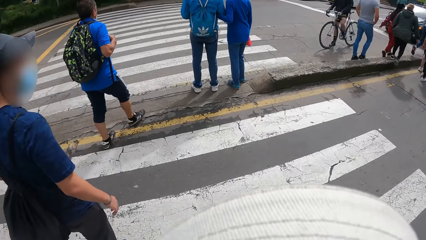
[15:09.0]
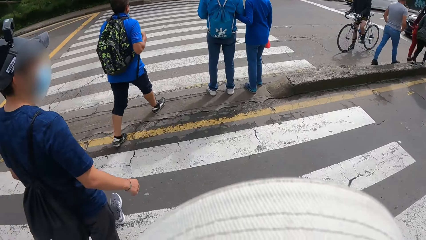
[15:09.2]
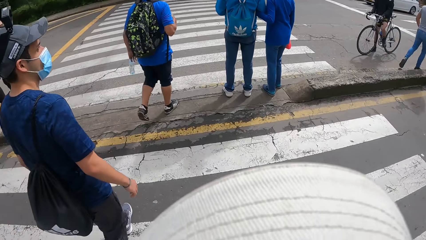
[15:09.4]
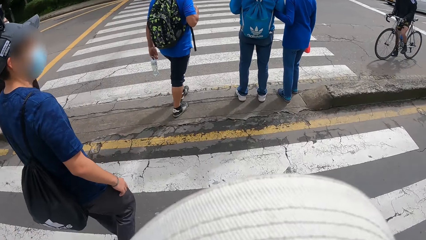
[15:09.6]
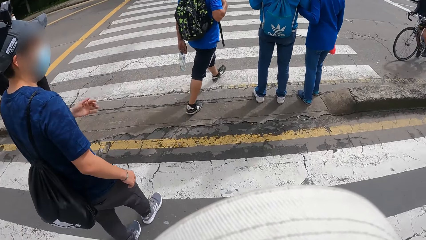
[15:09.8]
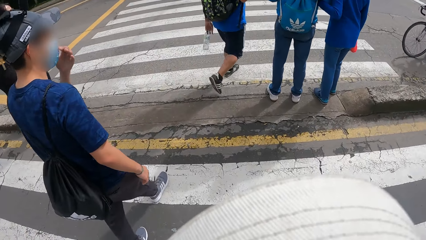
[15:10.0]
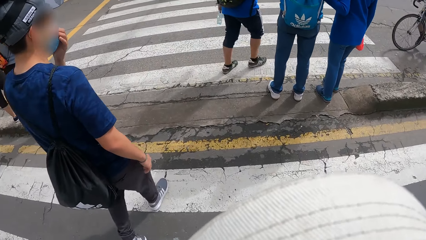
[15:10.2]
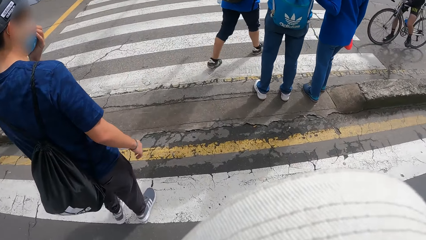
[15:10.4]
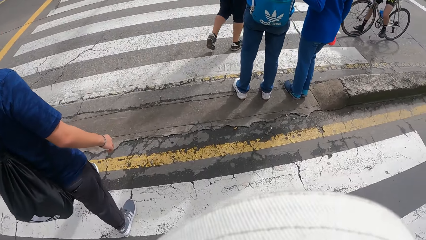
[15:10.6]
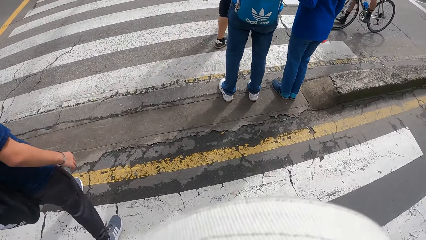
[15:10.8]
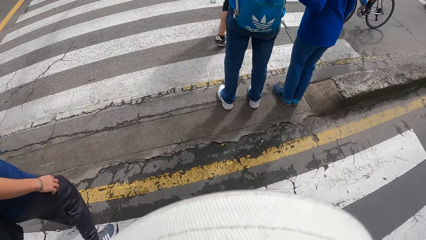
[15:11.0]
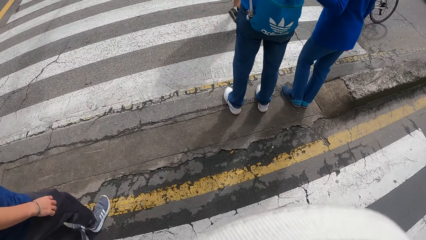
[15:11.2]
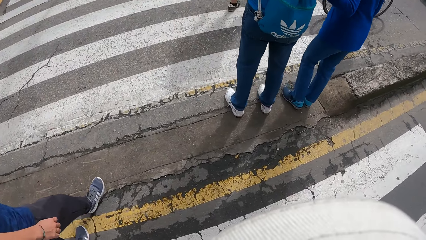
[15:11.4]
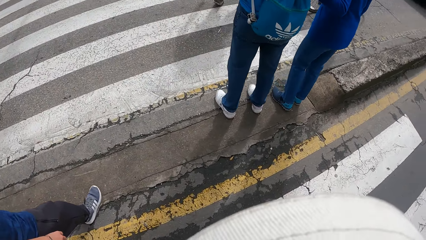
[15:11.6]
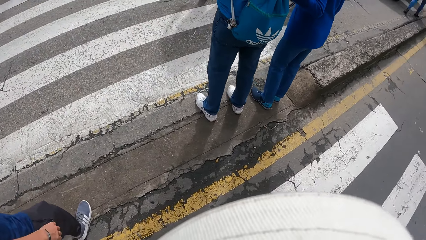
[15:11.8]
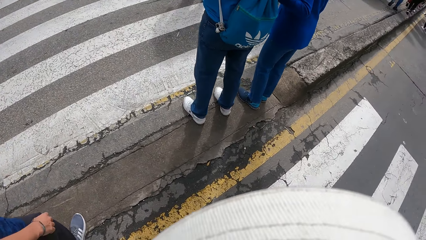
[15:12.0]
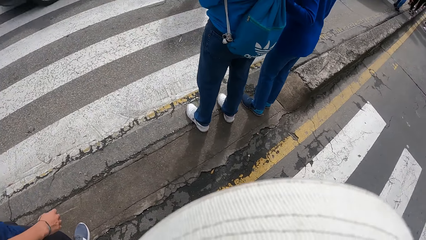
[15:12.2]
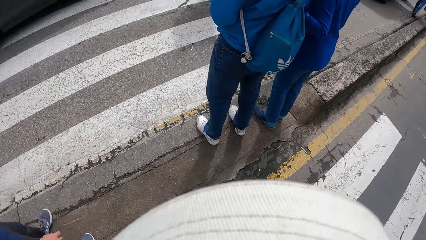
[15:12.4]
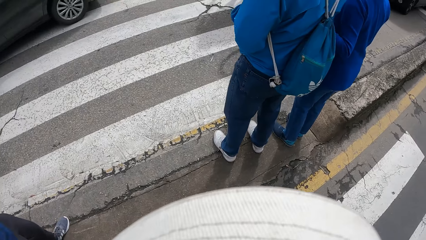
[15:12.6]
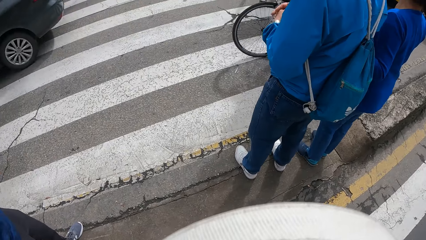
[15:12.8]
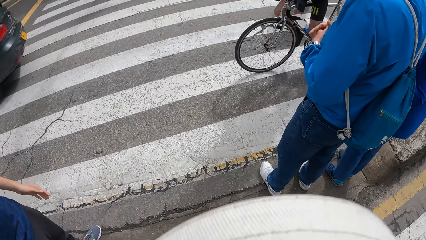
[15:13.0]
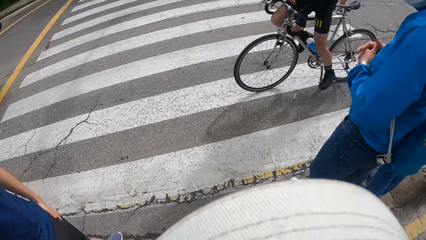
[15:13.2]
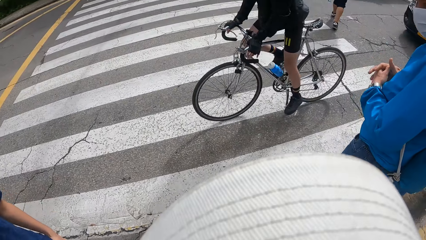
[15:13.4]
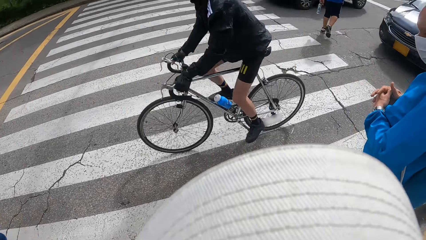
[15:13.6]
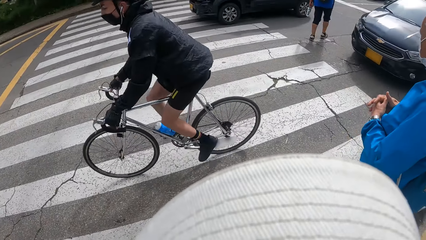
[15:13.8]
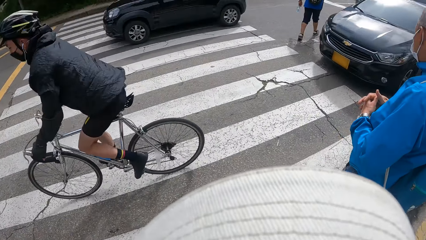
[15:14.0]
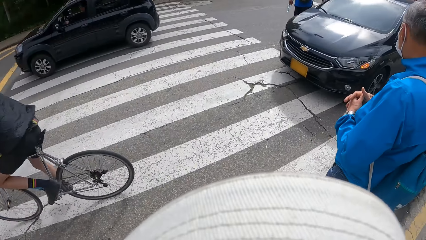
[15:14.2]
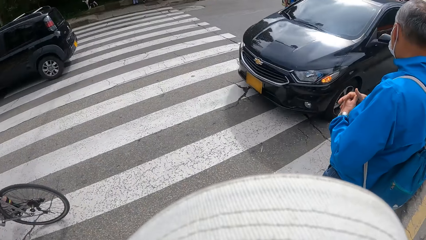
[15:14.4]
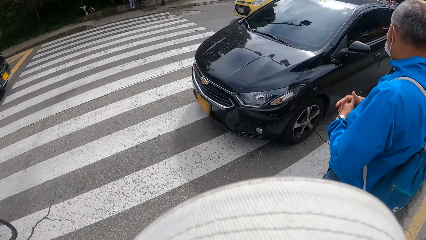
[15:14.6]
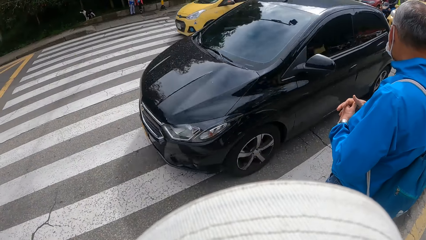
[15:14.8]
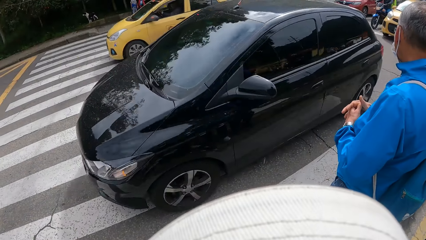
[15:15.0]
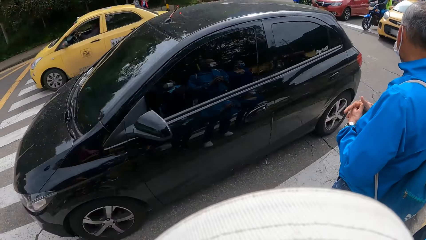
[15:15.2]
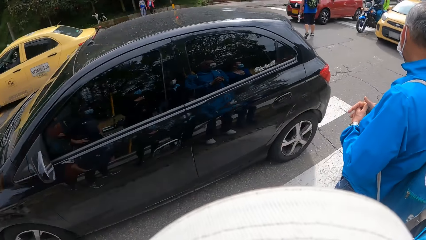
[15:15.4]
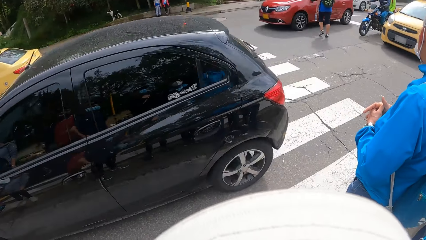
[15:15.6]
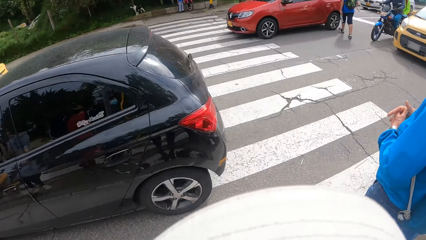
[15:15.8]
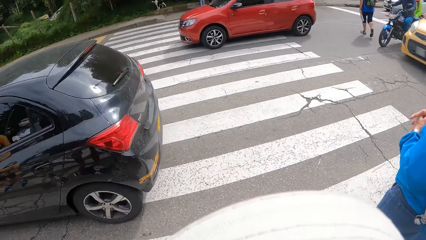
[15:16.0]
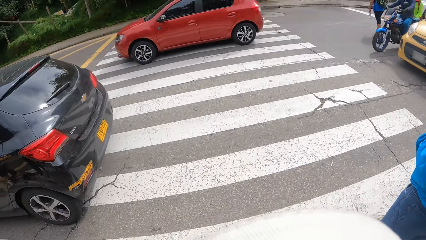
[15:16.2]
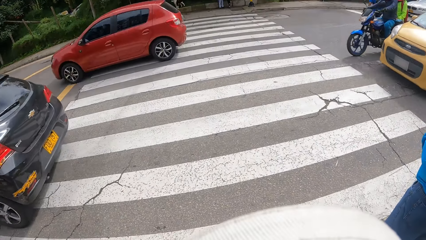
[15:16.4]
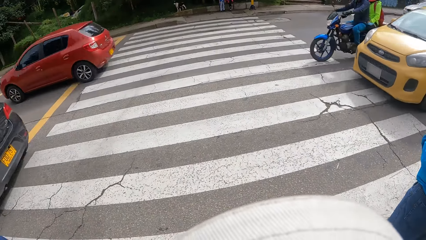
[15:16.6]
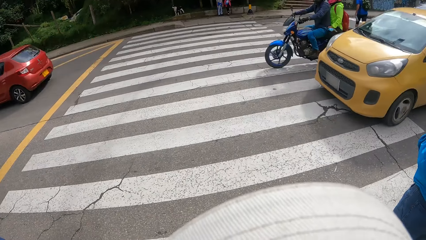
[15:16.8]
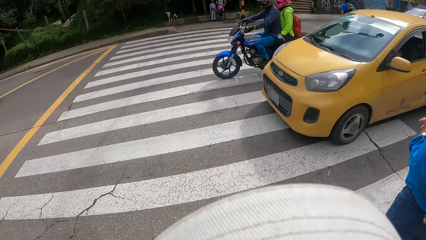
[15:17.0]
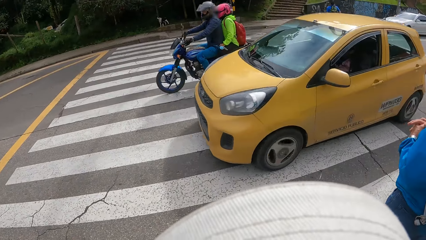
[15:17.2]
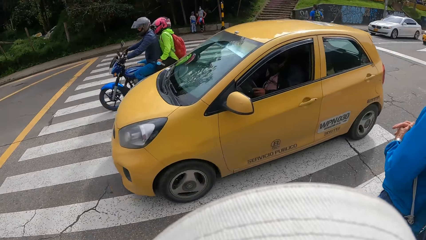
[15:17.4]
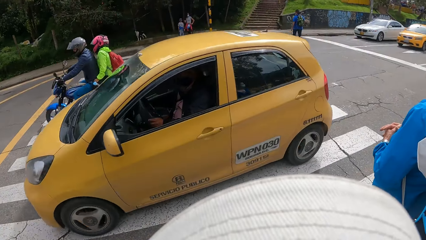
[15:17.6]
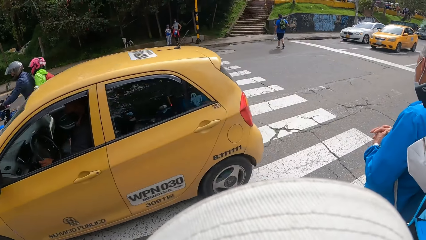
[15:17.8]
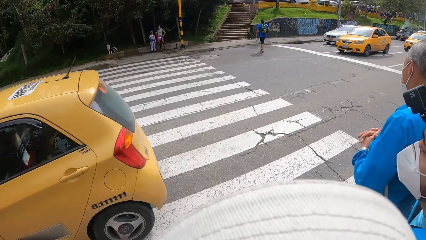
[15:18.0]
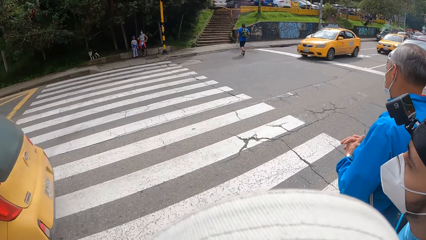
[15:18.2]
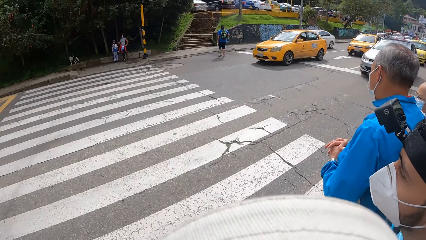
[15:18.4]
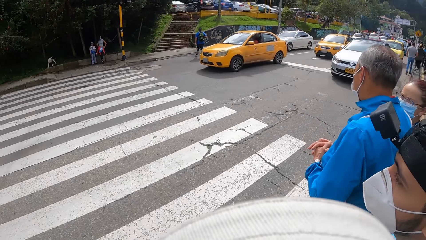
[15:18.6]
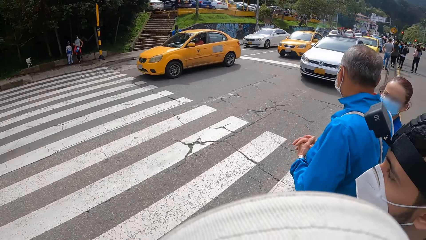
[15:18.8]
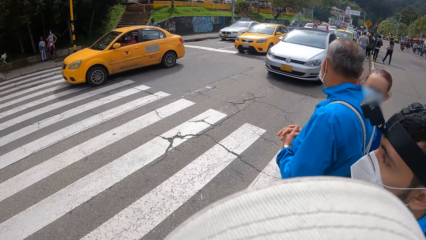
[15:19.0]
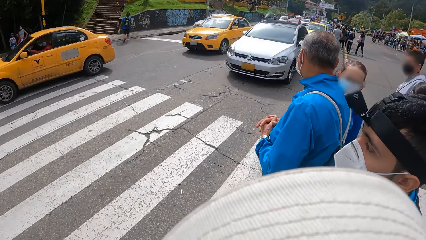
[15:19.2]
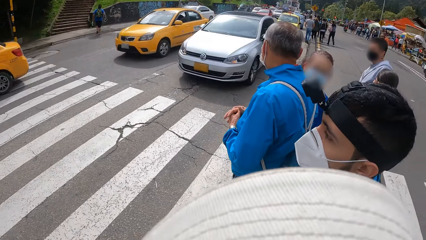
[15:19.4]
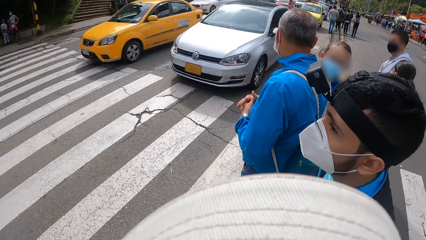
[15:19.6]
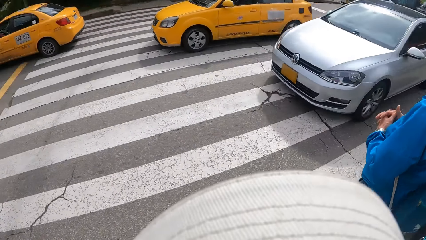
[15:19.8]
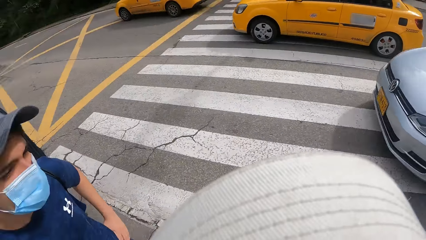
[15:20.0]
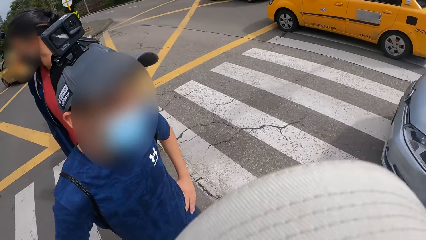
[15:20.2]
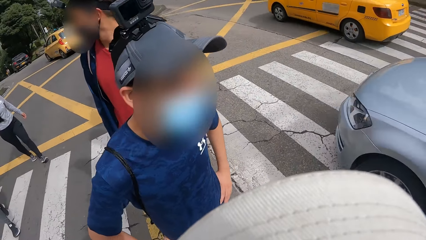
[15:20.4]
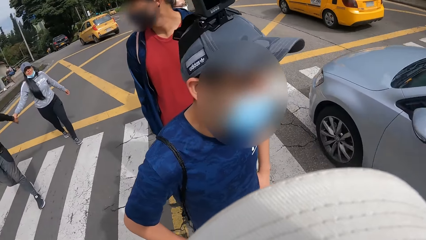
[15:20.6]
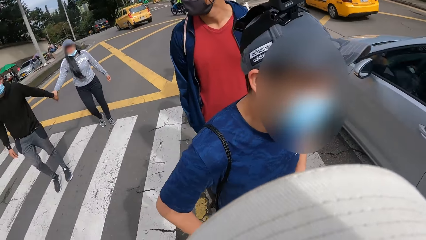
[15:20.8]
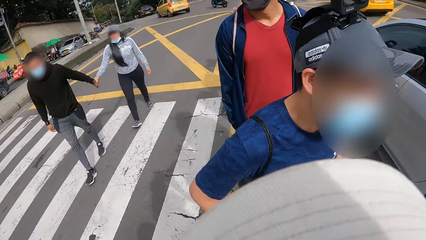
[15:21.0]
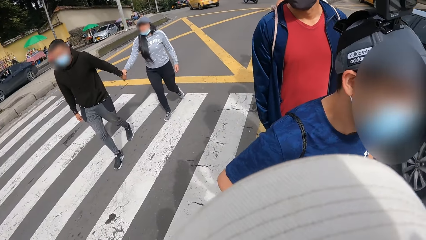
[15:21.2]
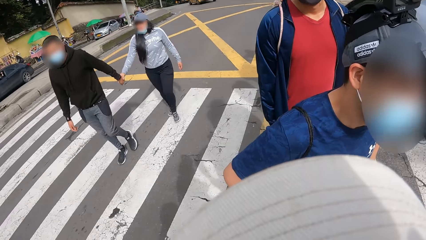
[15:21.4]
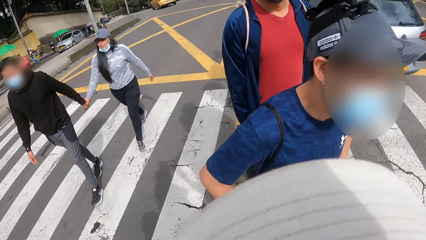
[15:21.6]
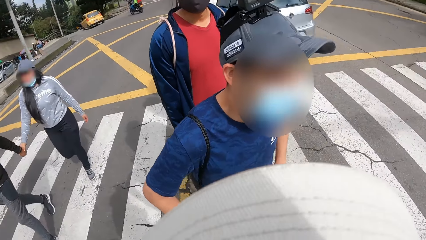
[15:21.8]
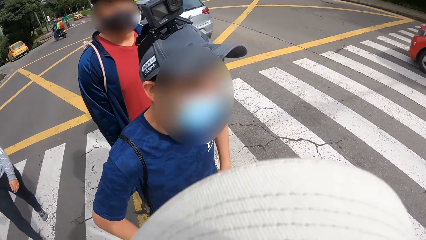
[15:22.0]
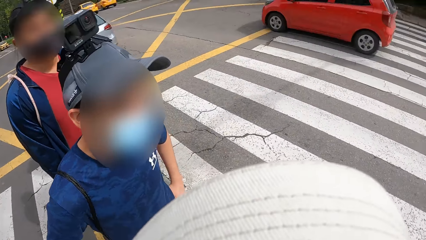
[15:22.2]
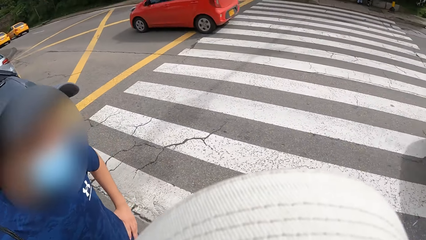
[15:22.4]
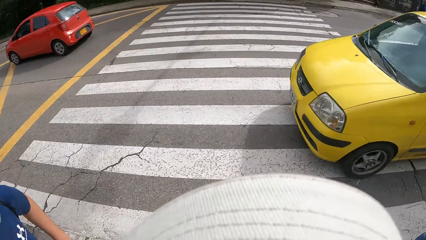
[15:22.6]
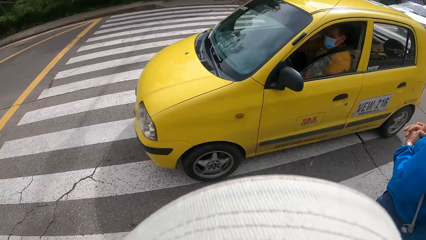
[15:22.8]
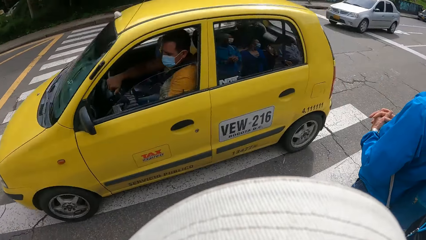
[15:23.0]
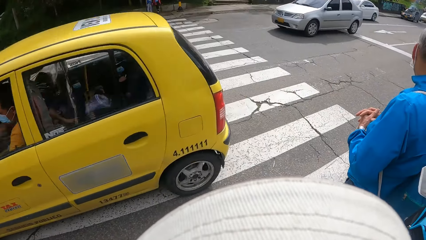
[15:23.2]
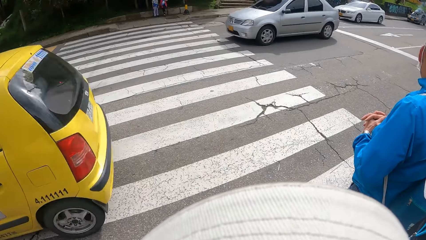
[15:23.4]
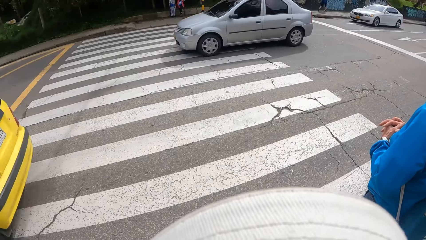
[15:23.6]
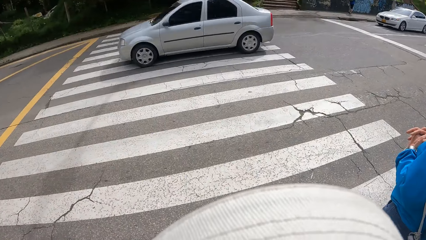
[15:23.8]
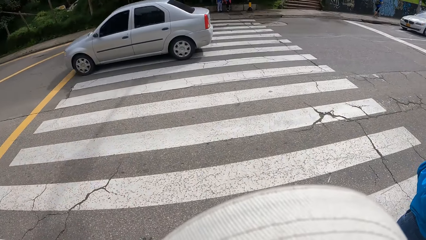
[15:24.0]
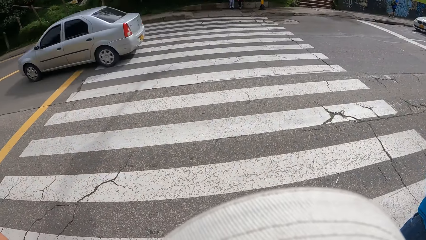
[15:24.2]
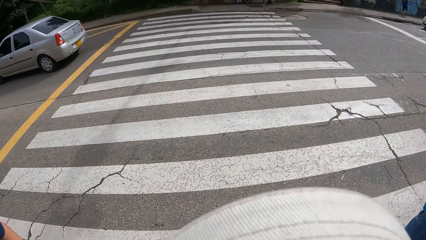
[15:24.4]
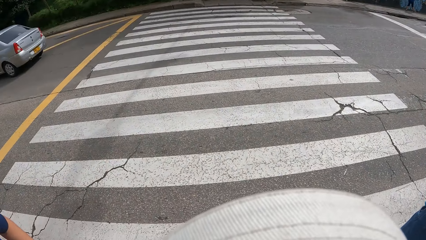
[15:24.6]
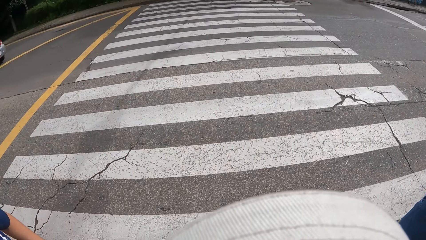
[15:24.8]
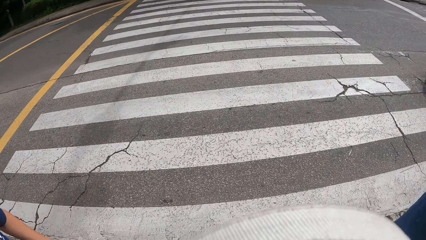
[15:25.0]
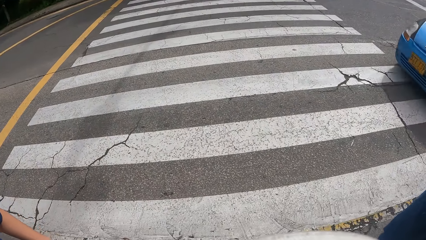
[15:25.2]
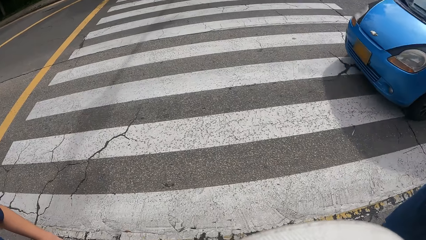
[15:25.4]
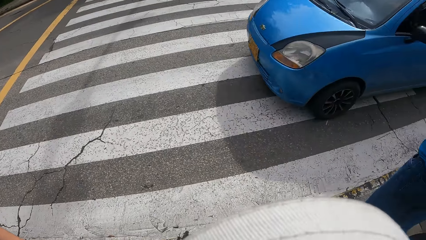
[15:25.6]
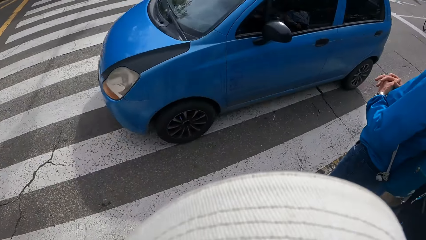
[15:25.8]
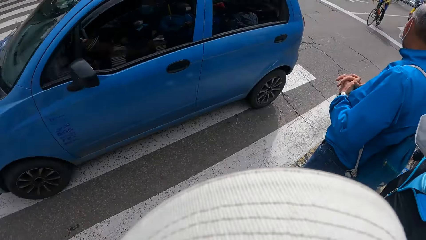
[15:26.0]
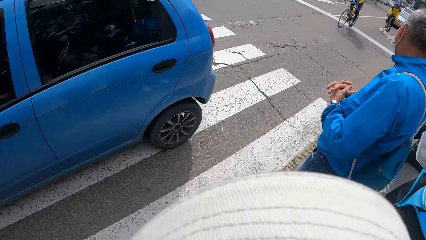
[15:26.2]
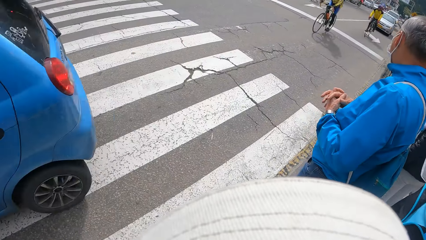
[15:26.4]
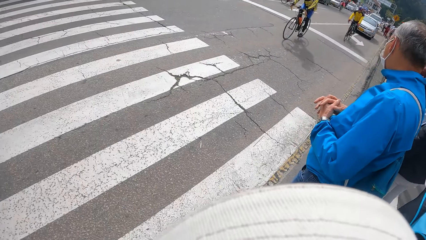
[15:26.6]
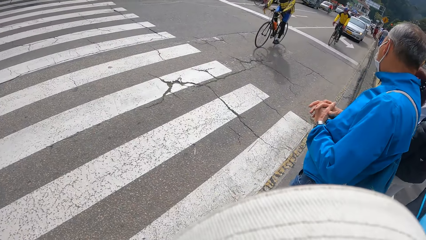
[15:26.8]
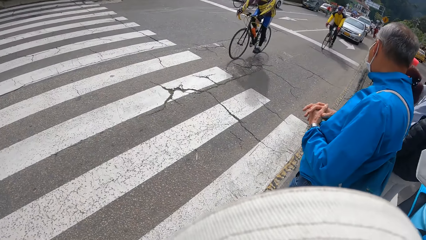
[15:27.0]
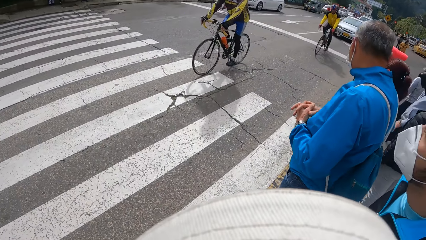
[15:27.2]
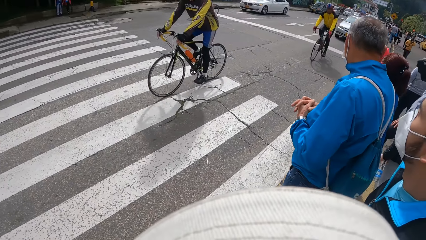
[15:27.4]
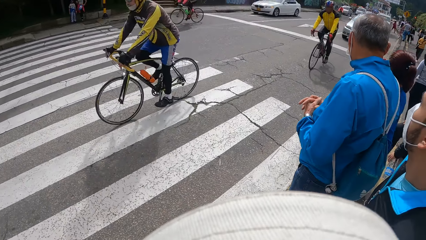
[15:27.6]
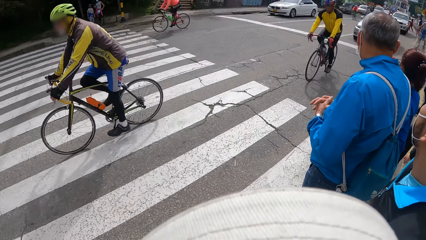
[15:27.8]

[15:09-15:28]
A man touches his nose with his left hand. The camera wearer stops. They look around. The man places both hands on his waist.
